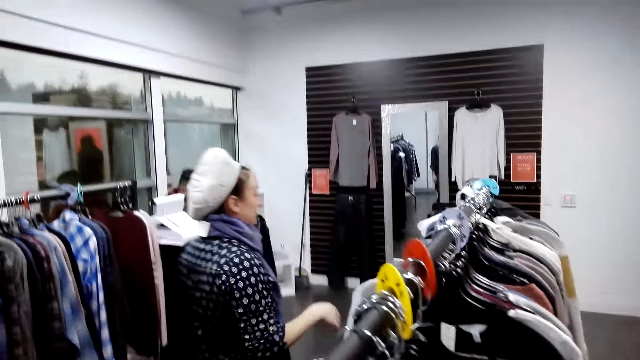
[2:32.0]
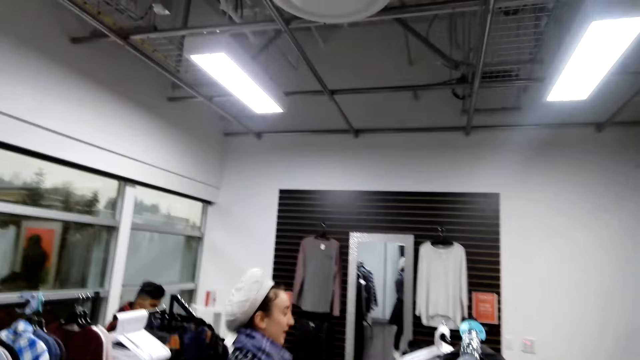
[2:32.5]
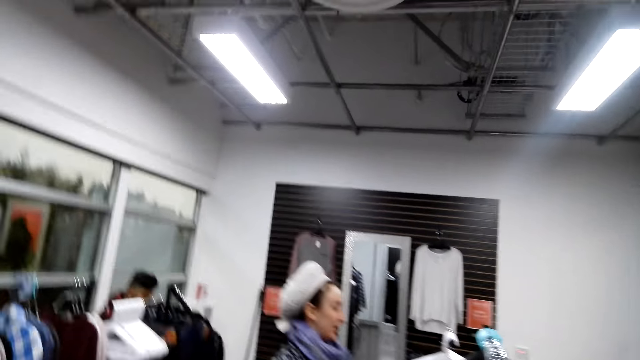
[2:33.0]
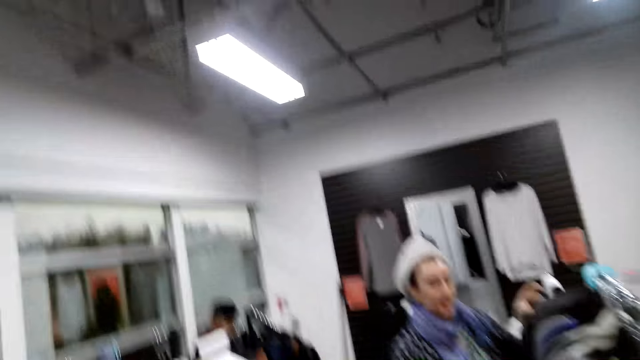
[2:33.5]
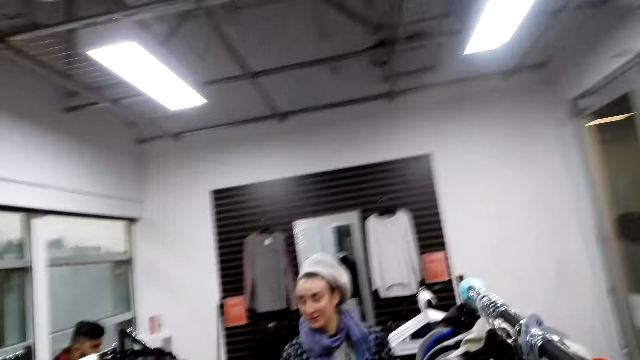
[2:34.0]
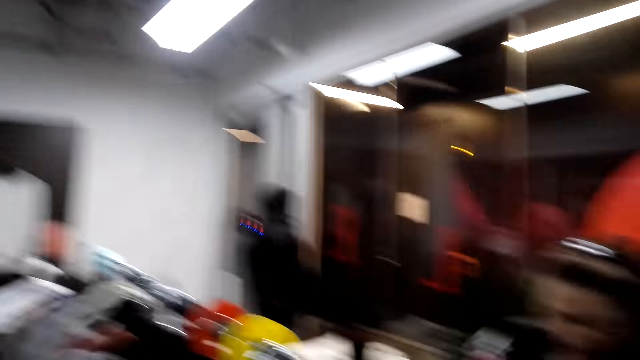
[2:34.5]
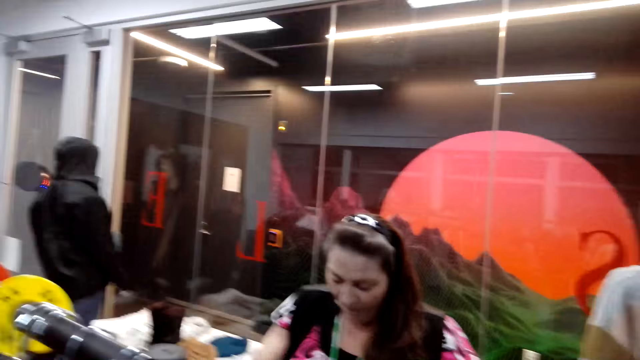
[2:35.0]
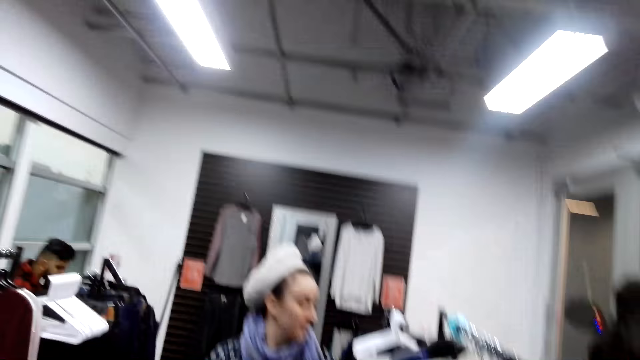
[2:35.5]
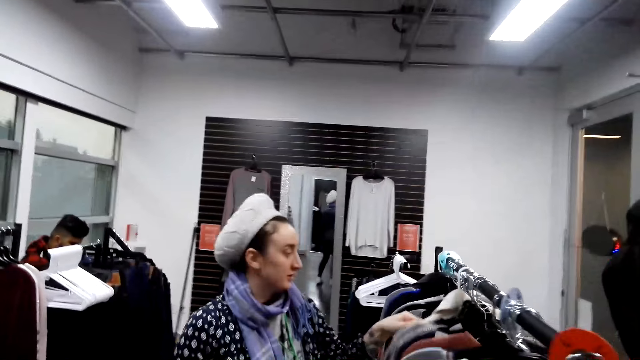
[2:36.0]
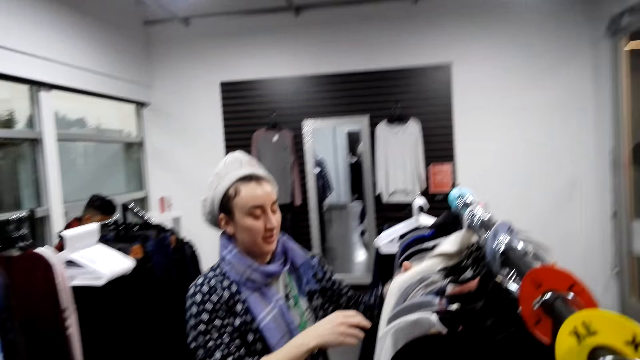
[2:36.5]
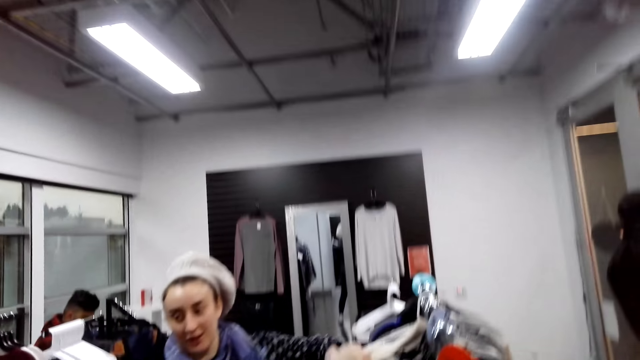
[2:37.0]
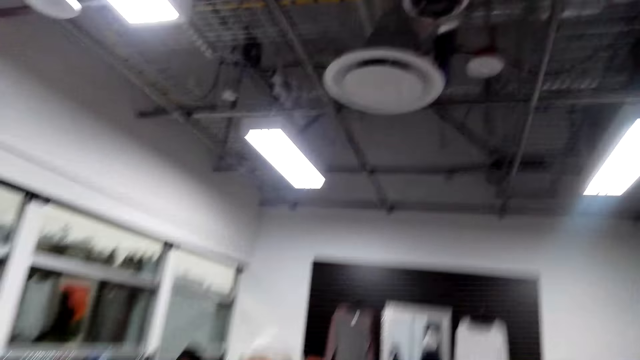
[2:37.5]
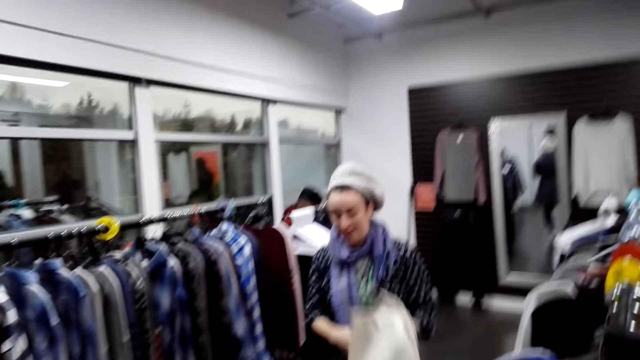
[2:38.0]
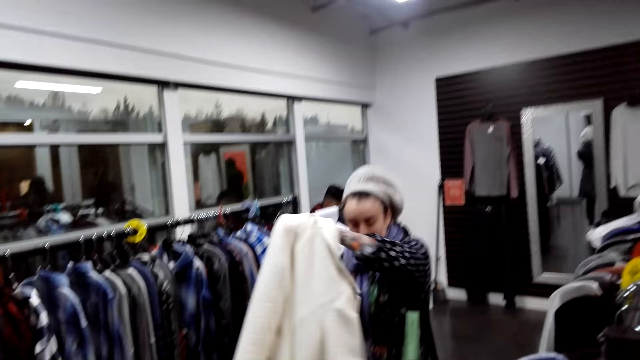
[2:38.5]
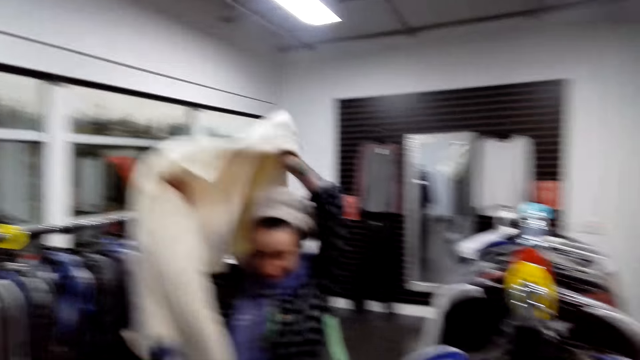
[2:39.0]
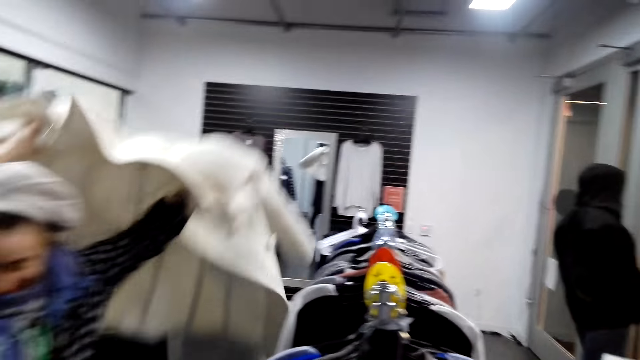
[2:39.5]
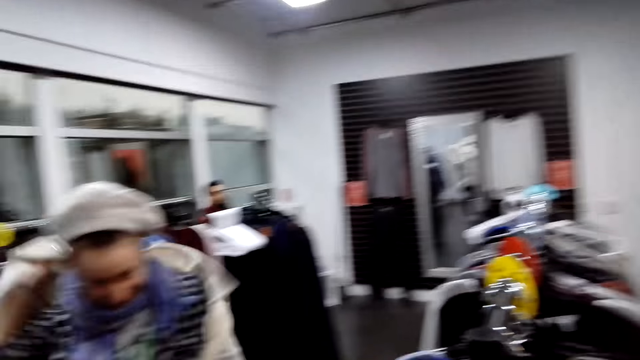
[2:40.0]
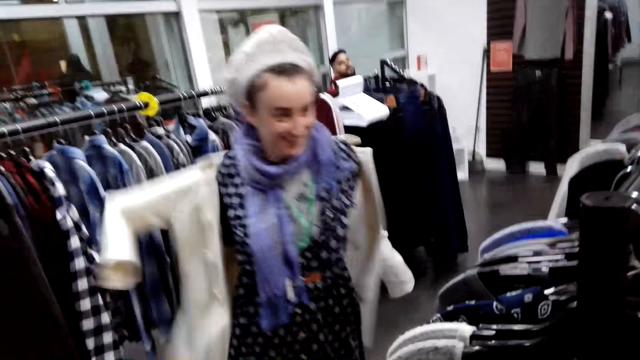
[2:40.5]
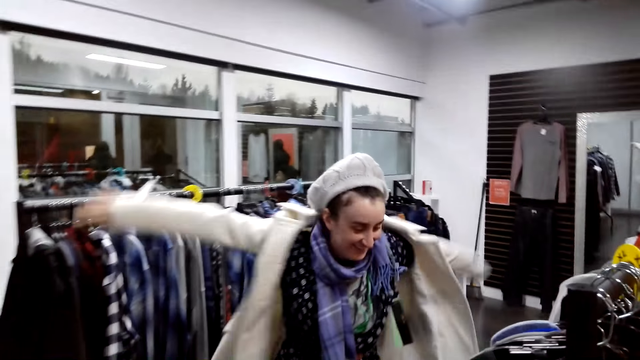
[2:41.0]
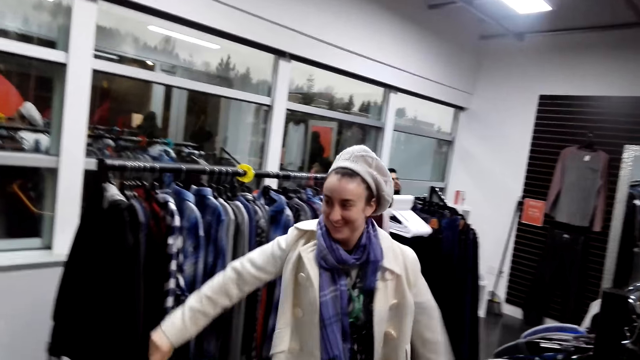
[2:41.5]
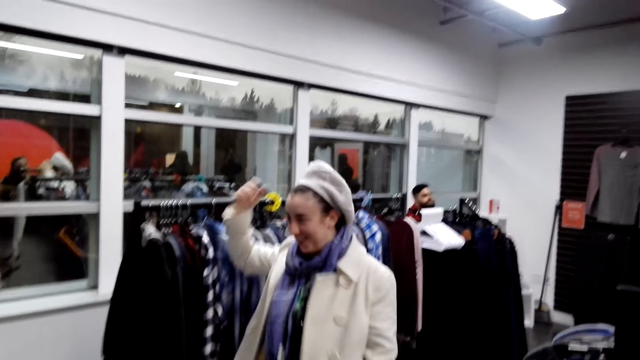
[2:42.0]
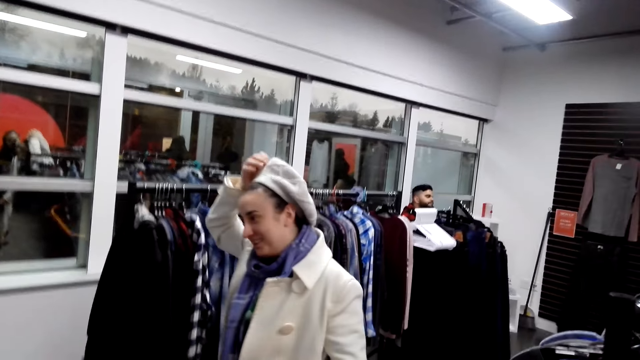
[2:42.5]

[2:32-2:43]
A woman checks clothes on the clothes rack. She picks the white coat from the hanger stand and puts on the white coat. She removes the hat.

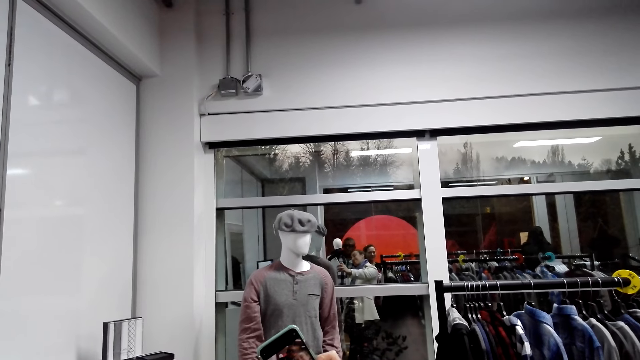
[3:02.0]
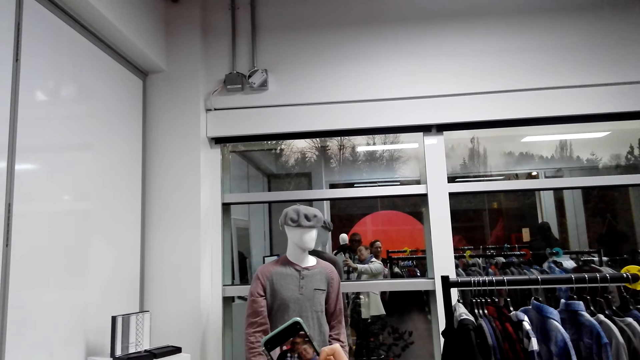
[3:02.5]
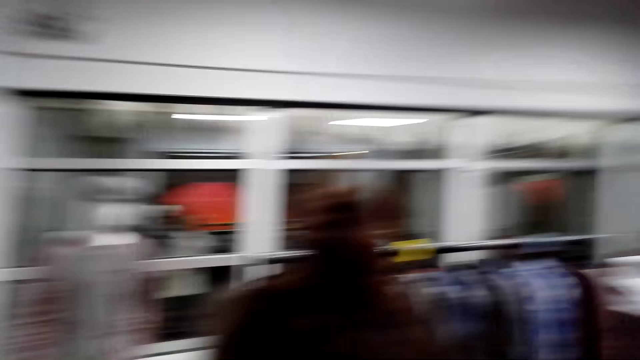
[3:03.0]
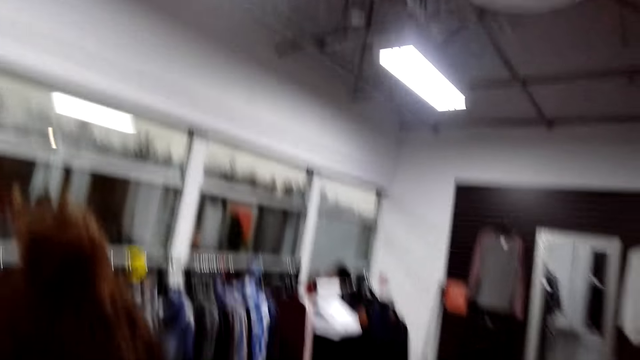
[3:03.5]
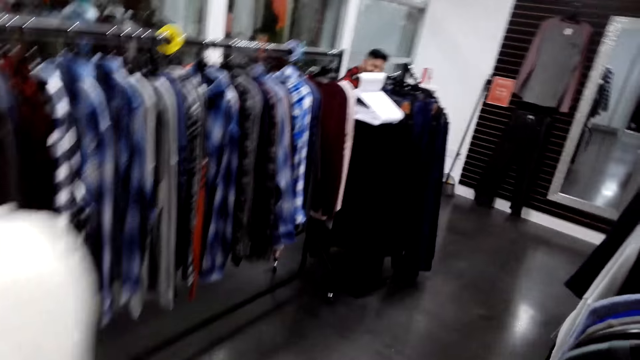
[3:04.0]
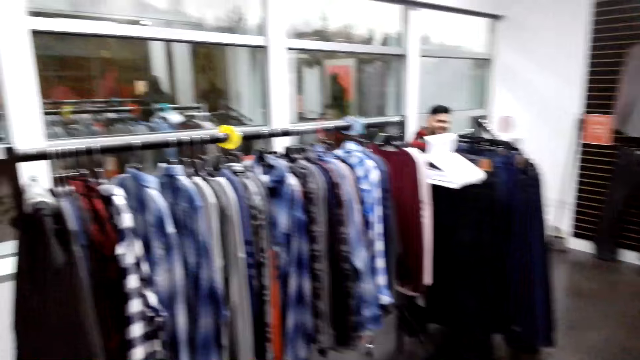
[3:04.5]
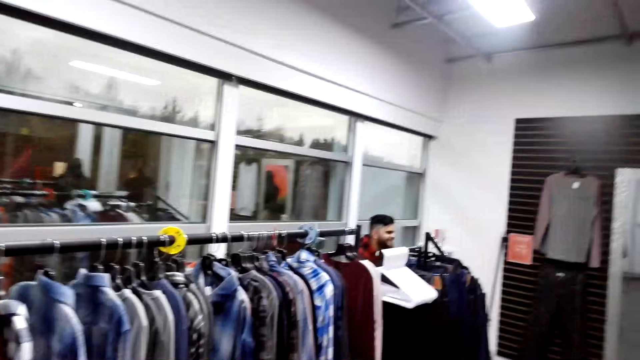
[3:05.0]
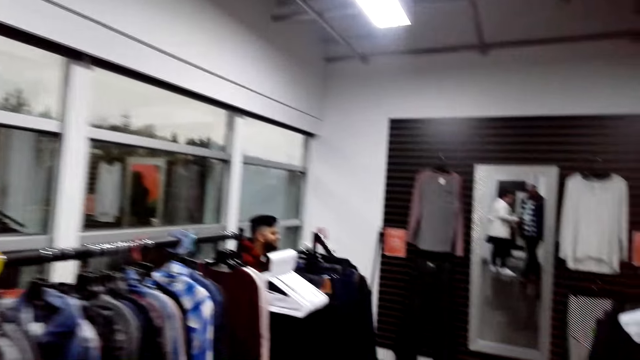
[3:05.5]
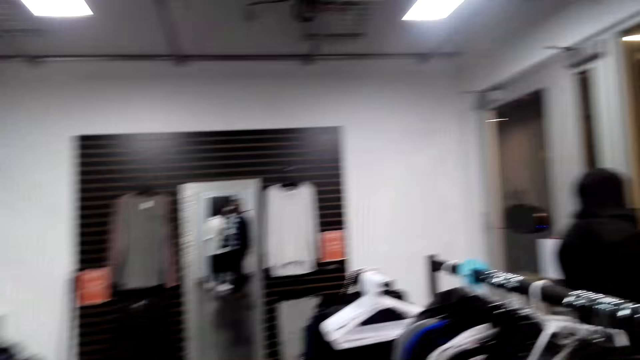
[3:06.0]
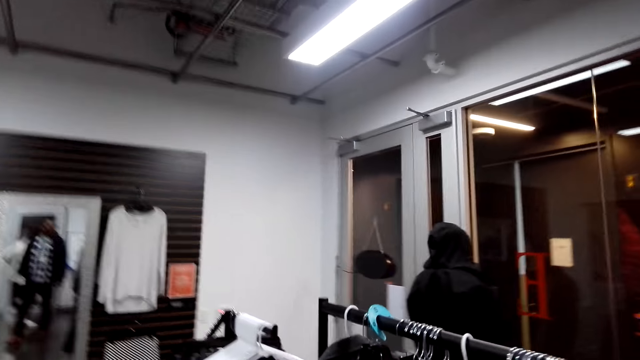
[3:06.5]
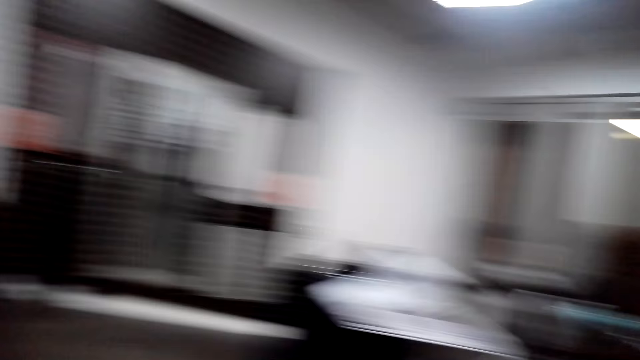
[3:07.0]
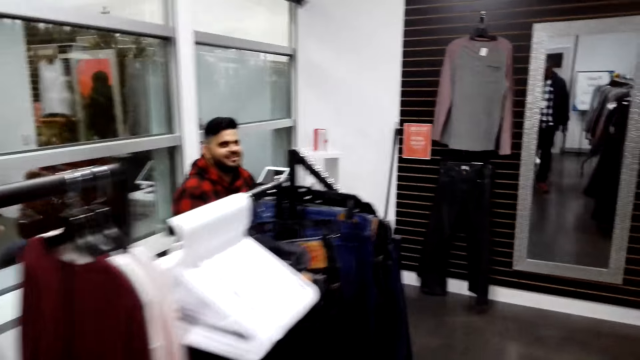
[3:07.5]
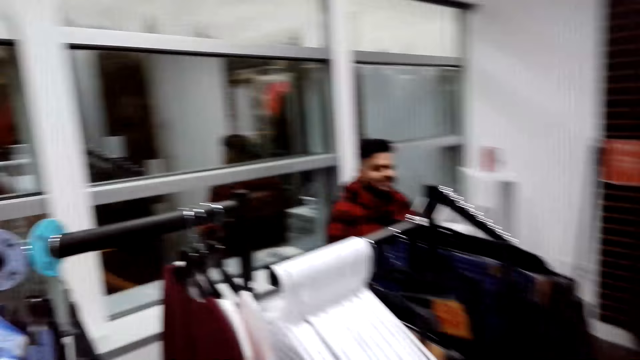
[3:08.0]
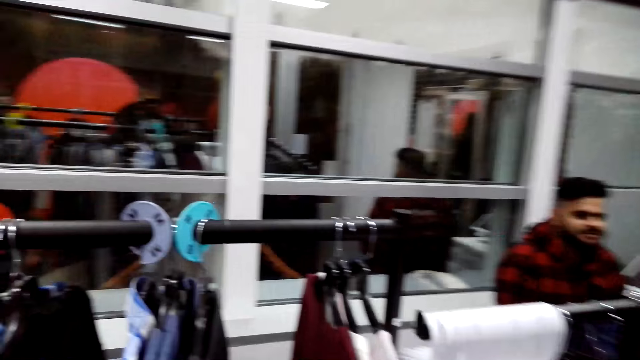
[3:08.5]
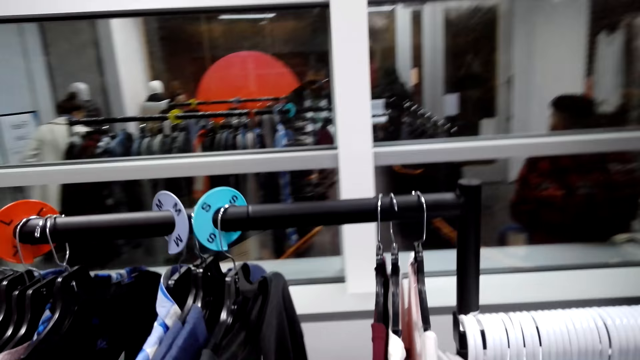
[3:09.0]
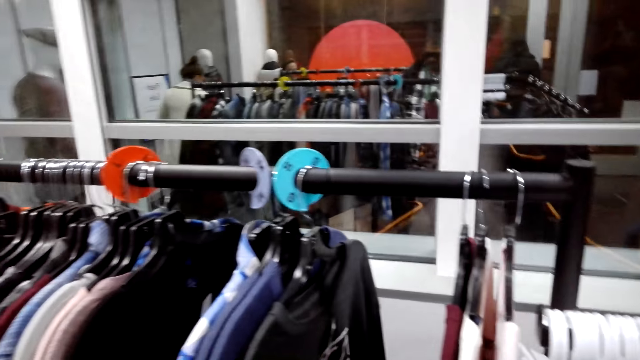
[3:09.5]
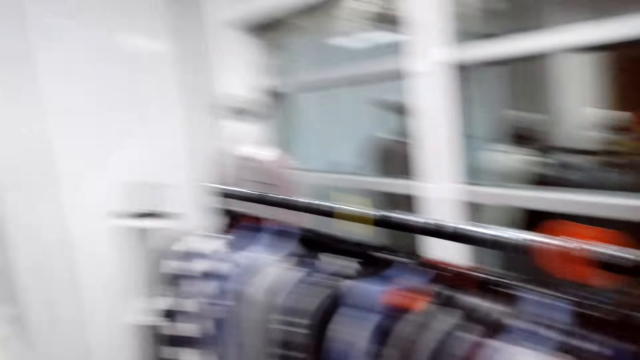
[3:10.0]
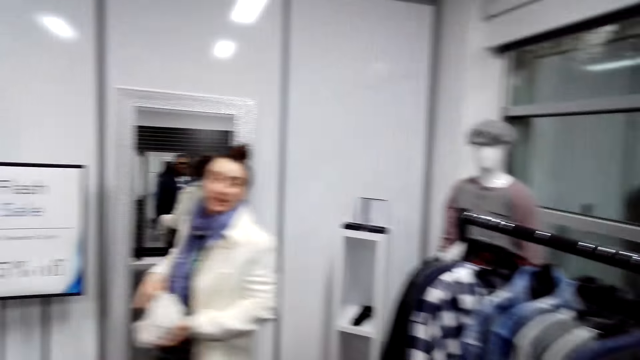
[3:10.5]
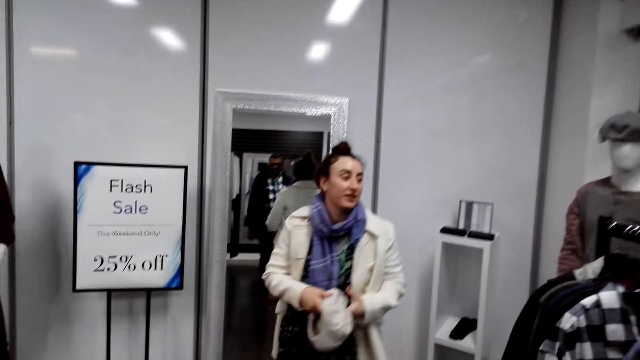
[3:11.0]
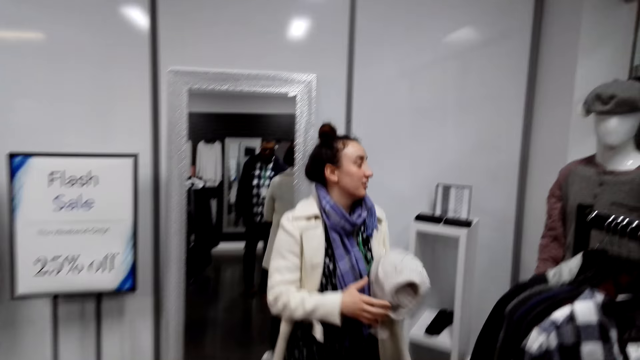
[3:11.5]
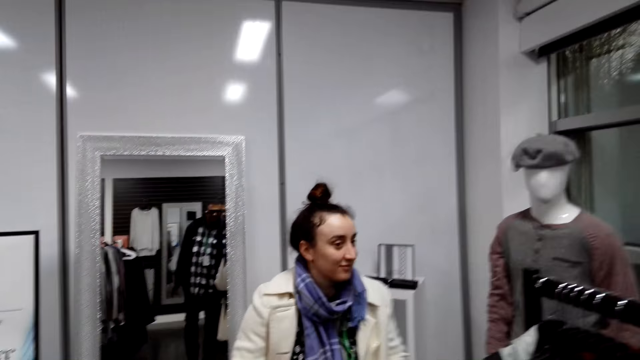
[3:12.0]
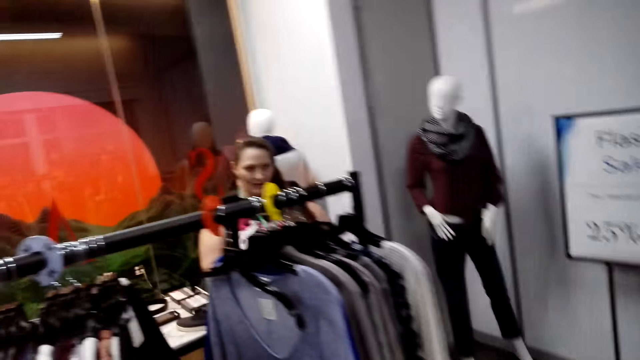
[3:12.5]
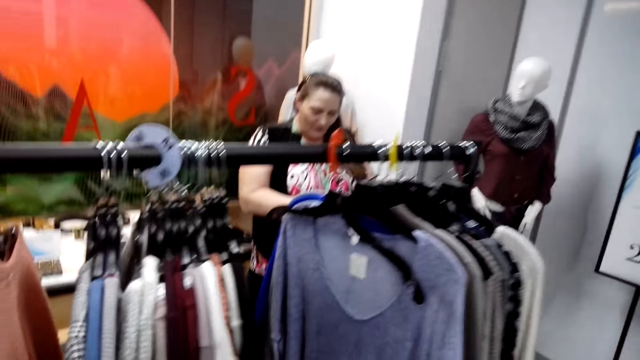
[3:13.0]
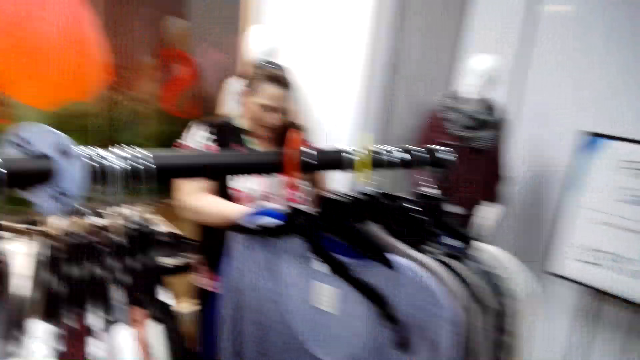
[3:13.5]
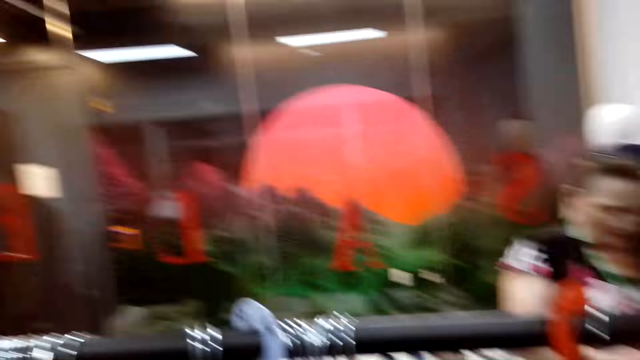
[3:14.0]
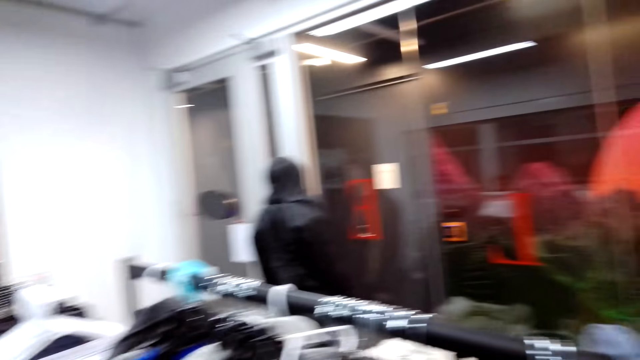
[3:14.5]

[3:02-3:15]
The camera wearer walks around. They look around the outfit store. A woman talks to the camera wearer. The woman walks around.
